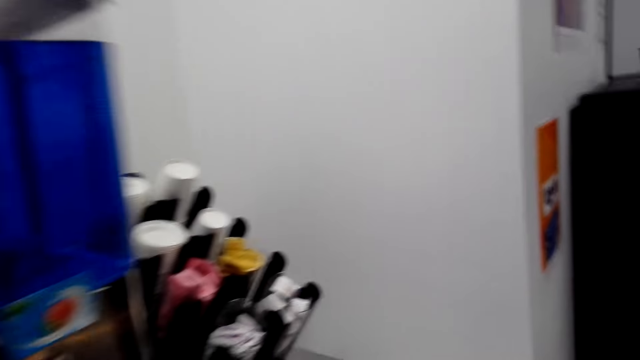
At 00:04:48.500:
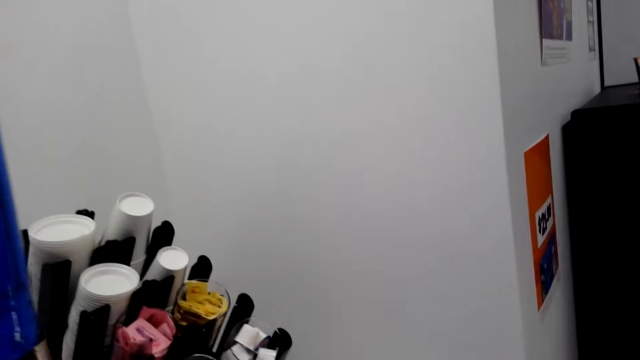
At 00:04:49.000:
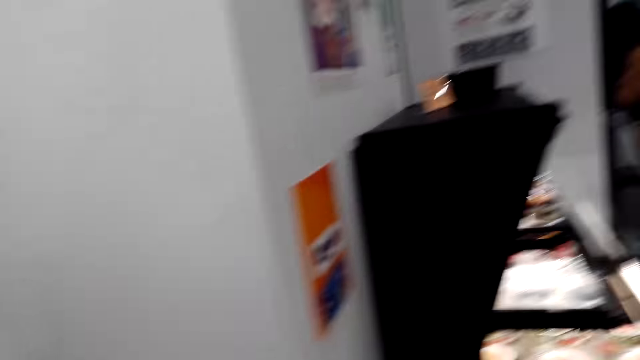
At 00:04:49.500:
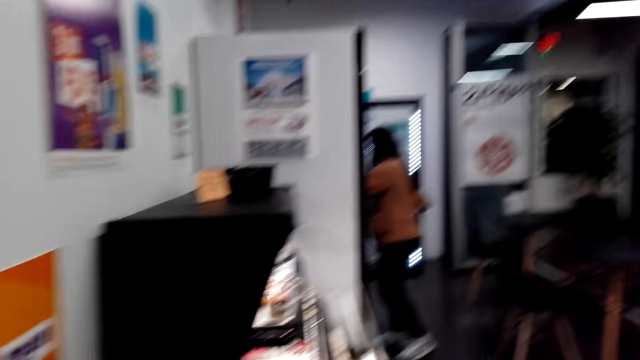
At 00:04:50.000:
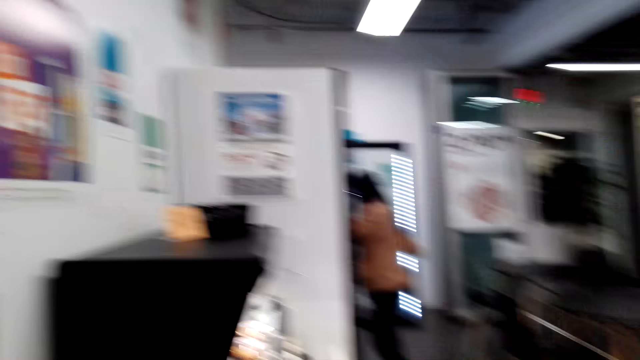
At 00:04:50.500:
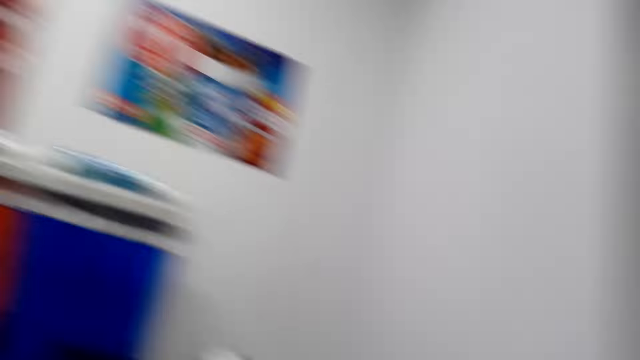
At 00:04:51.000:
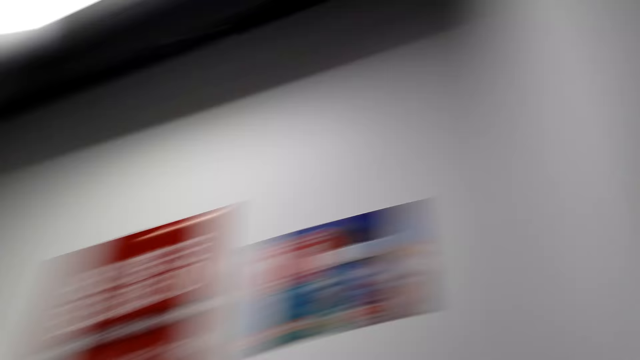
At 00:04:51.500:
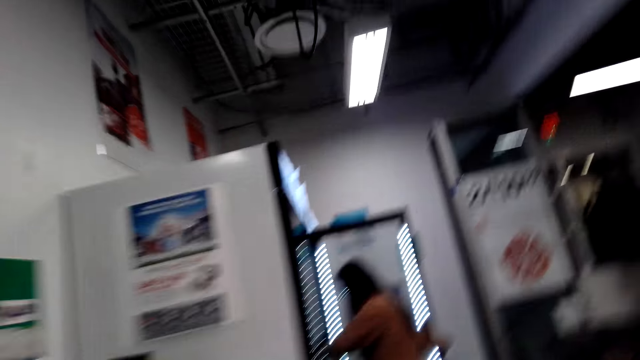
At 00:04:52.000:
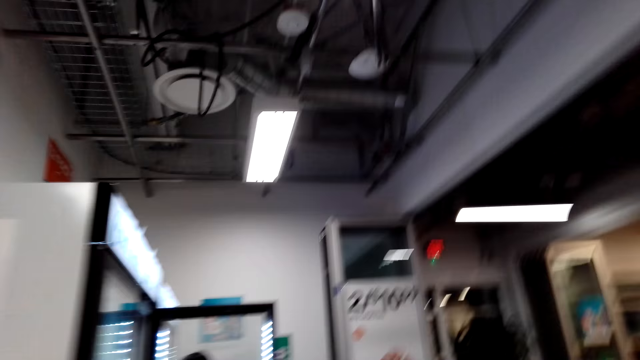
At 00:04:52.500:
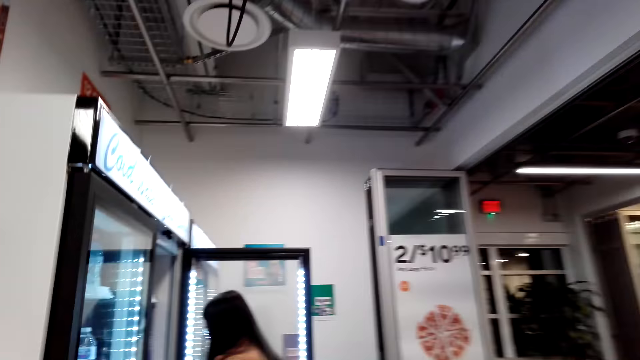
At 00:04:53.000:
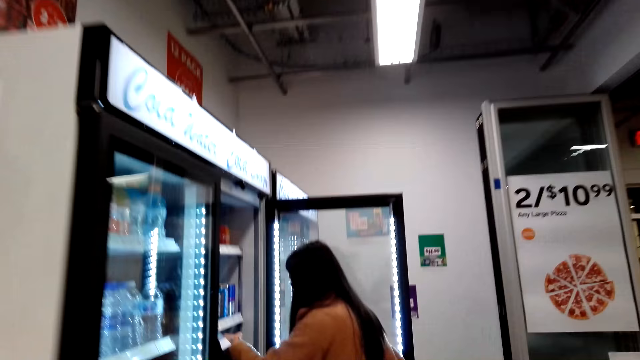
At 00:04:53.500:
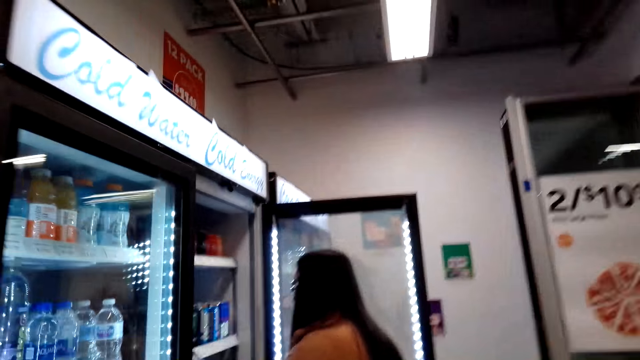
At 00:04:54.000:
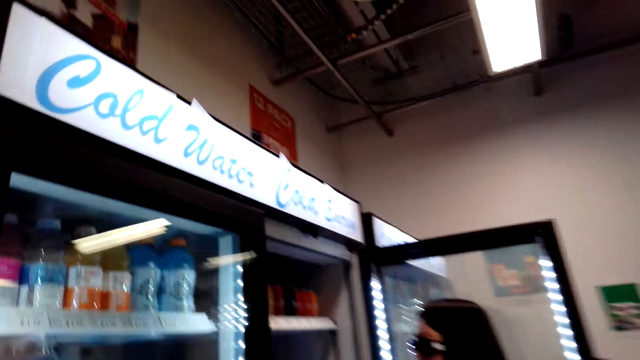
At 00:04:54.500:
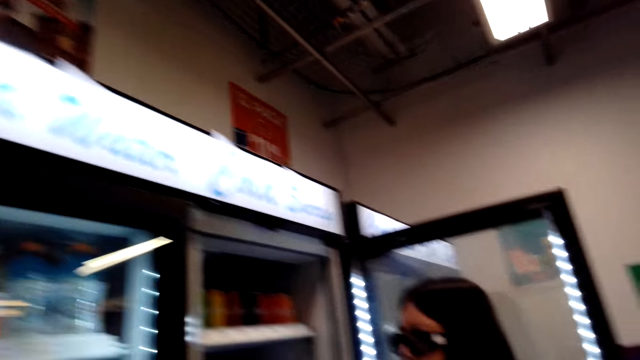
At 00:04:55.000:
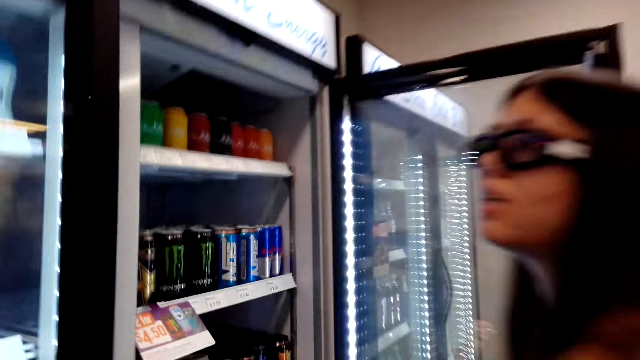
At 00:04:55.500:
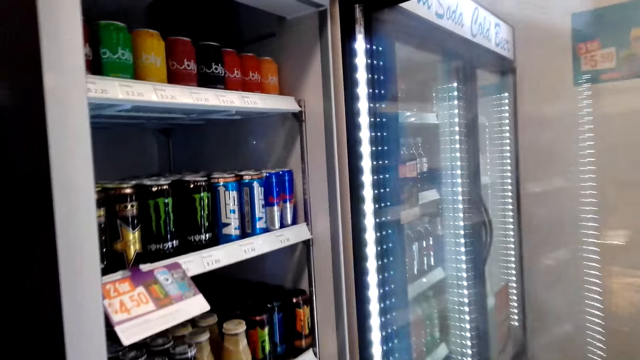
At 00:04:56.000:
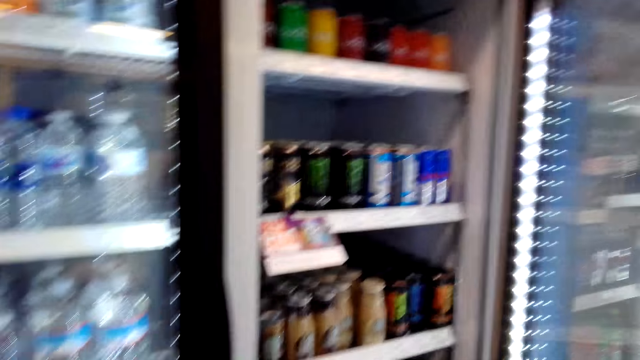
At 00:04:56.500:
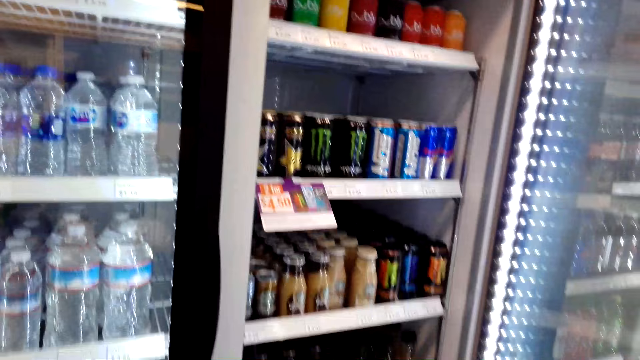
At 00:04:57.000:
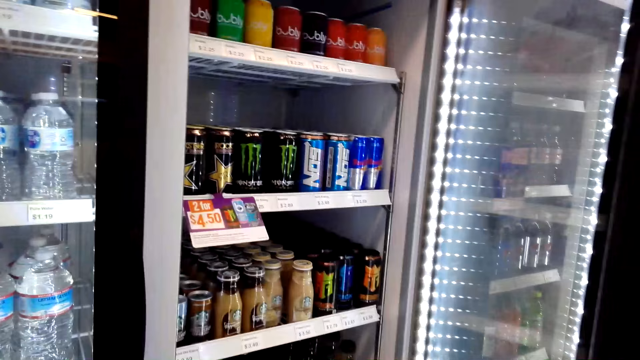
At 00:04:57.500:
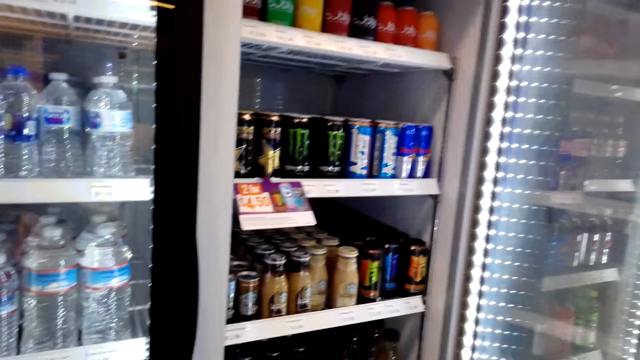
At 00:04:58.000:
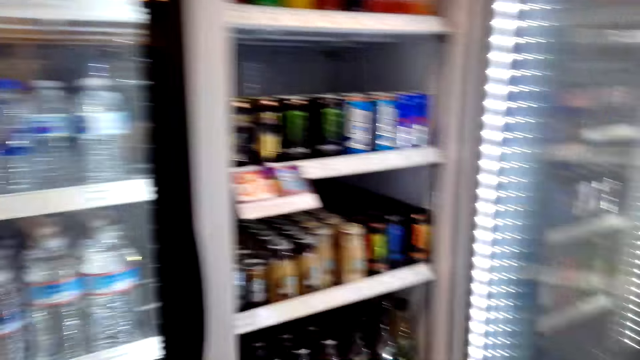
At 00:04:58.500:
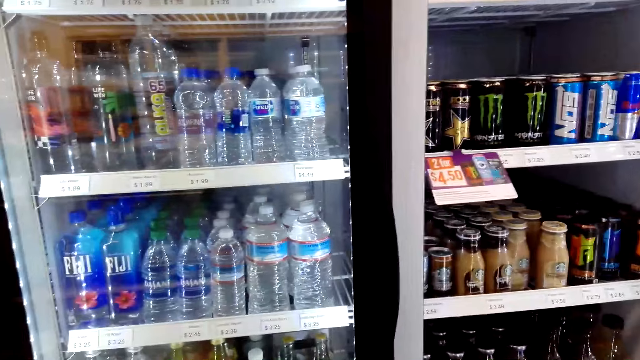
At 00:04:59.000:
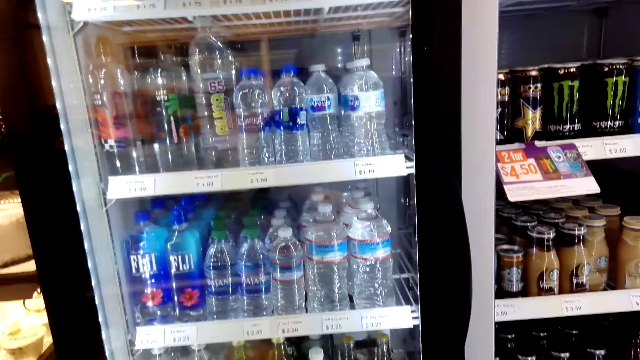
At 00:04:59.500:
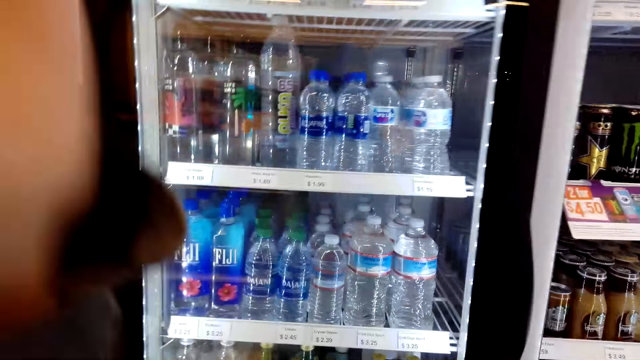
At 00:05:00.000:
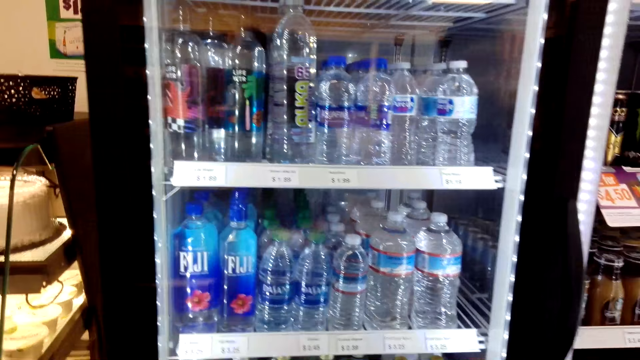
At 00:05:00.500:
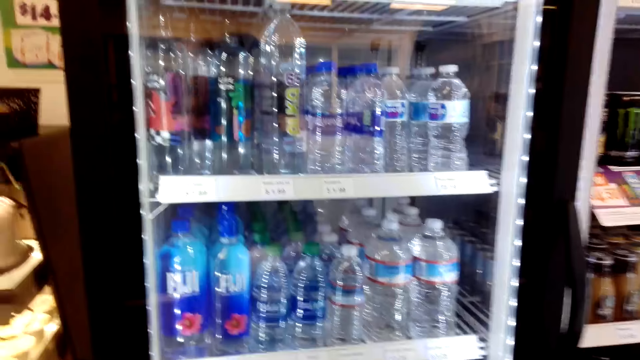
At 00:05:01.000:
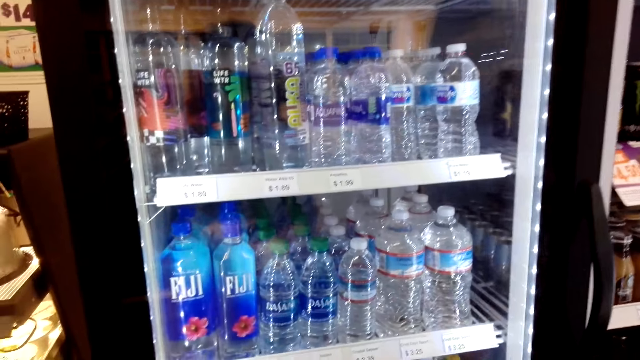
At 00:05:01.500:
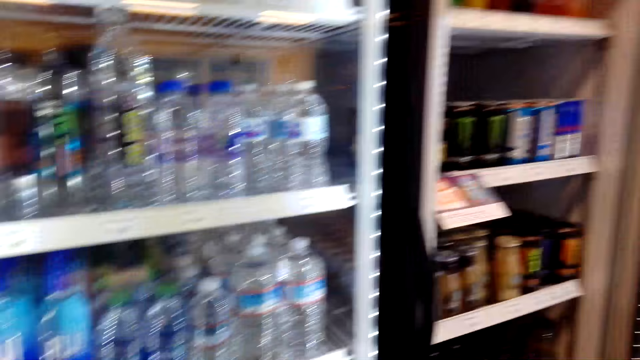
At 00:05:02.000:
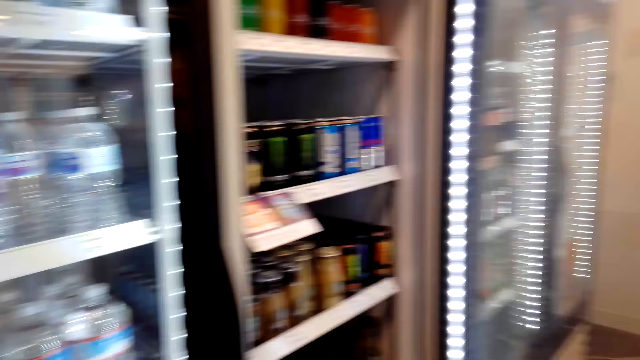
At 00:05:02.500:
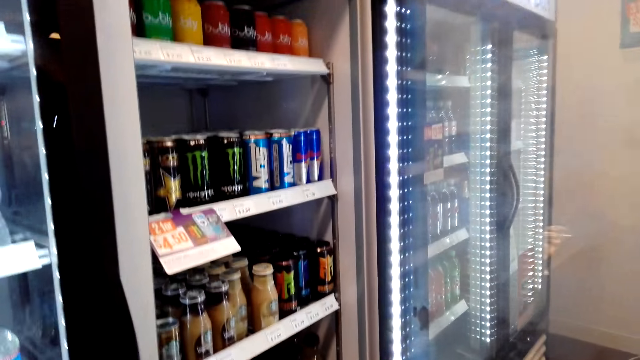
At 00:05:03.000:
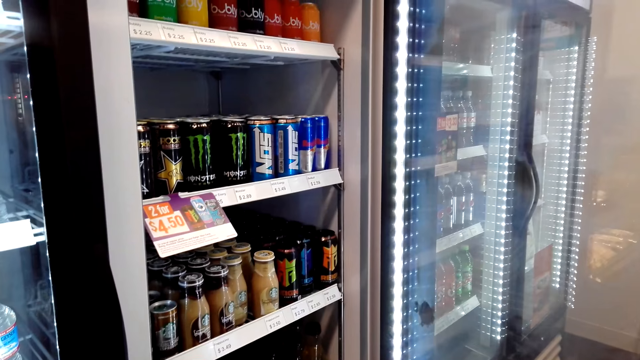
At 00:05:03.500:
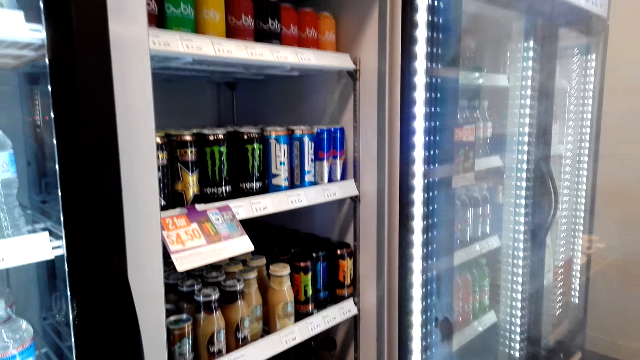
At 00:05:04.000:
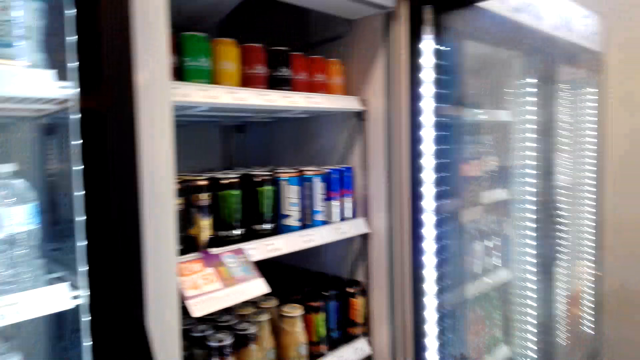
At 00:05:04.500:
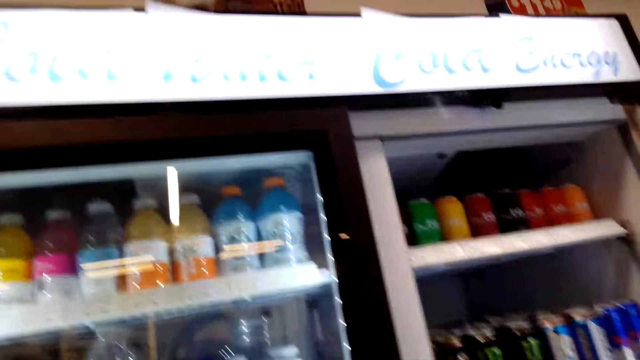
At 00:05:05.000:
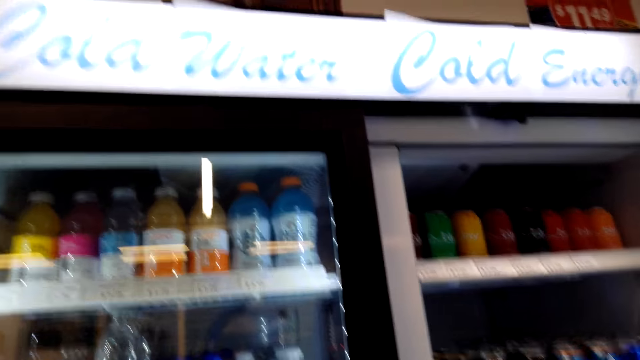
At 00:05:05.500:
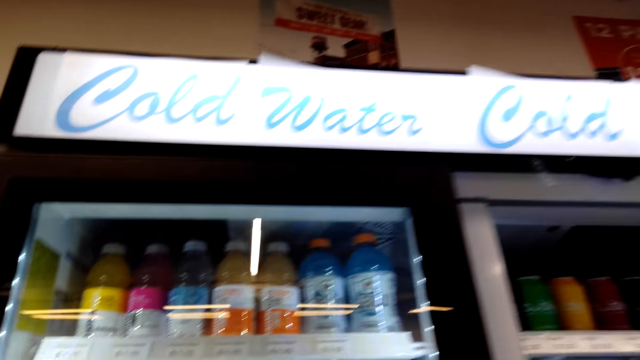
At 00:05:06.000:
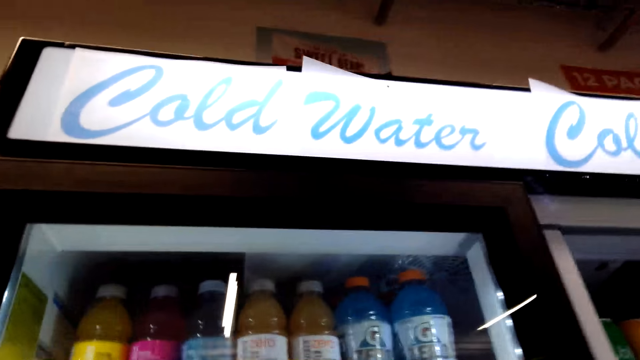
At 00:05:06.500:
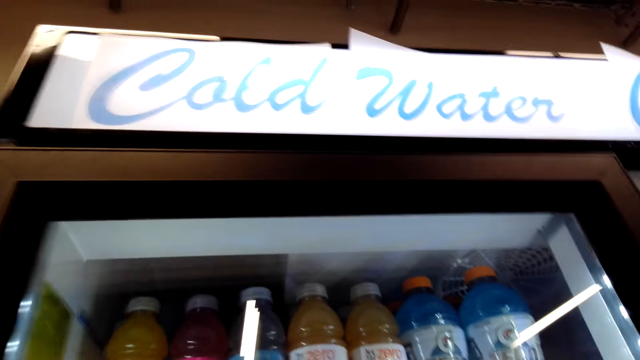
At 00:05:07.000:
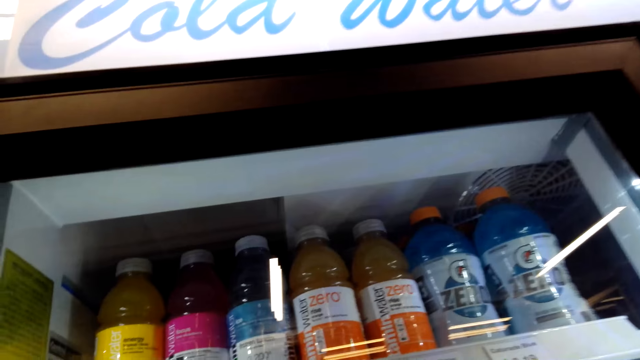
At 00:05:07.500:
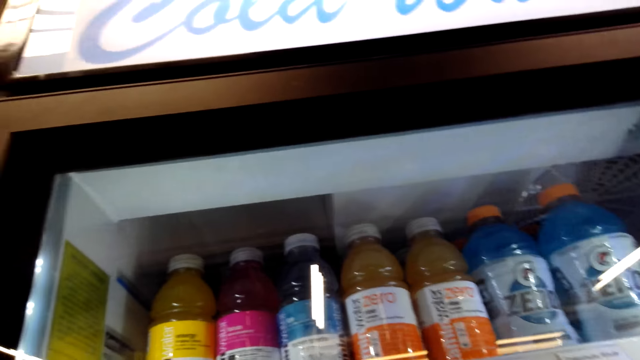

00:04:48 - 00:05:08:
The camera wearer dialogues with a woman. They walk around the store. They dialogue with the woman. They look around the fridge. They dialogue with the woman. They look around the fridge. They talk to the woman.
